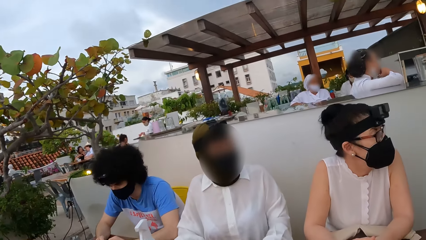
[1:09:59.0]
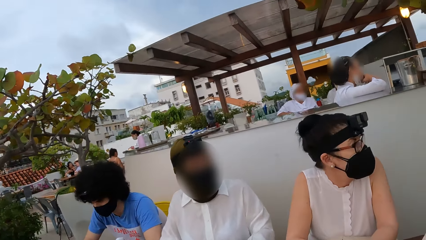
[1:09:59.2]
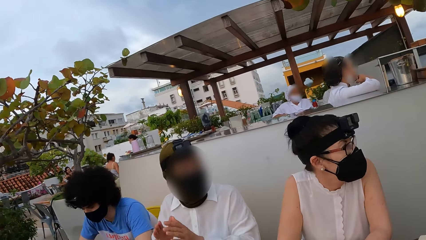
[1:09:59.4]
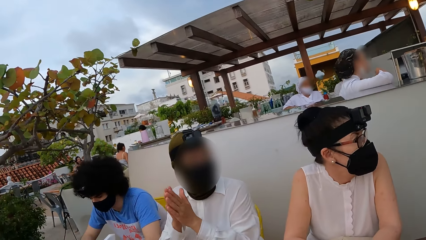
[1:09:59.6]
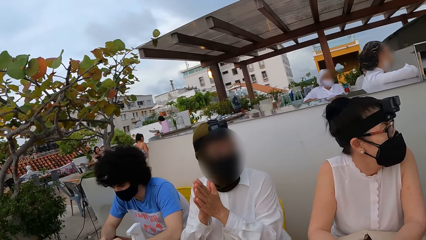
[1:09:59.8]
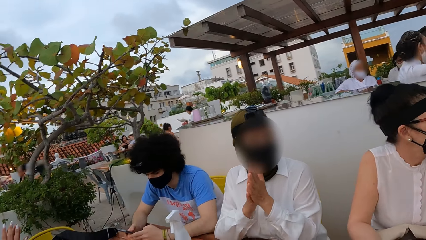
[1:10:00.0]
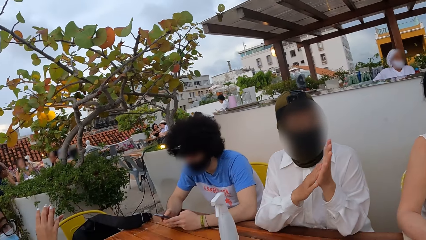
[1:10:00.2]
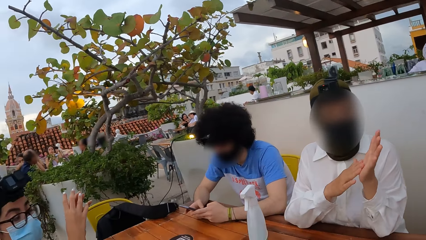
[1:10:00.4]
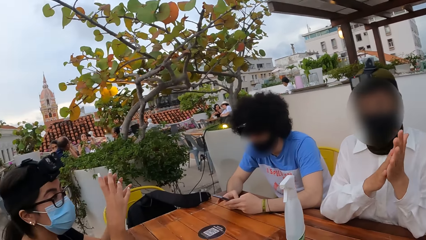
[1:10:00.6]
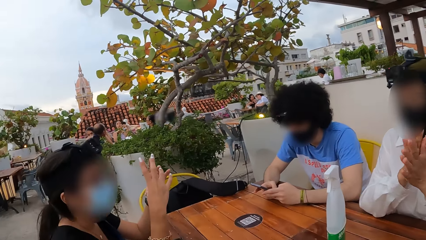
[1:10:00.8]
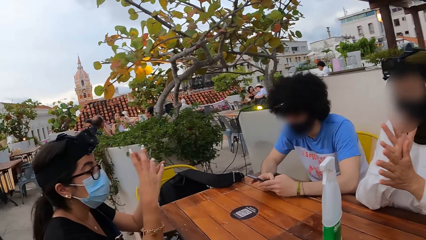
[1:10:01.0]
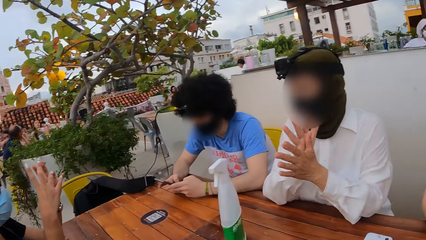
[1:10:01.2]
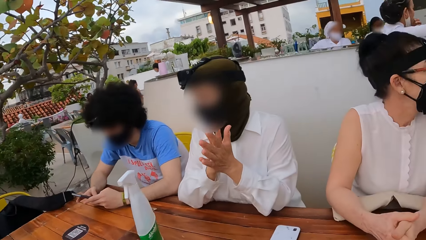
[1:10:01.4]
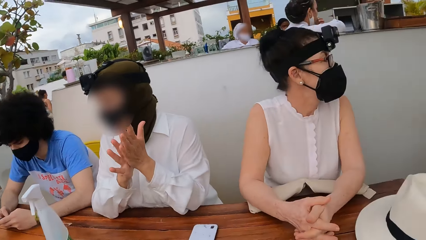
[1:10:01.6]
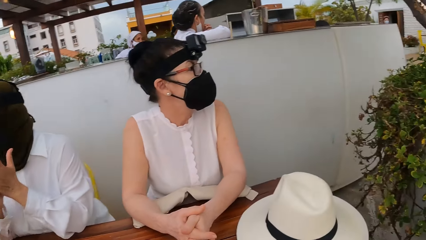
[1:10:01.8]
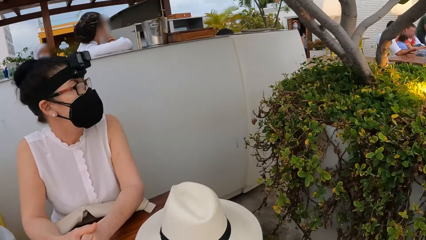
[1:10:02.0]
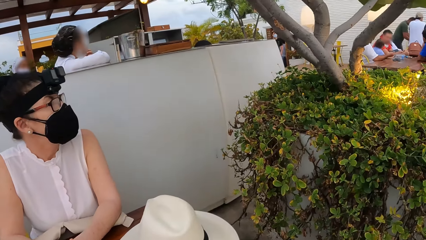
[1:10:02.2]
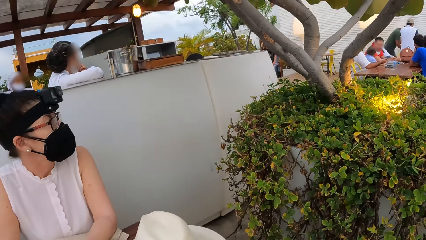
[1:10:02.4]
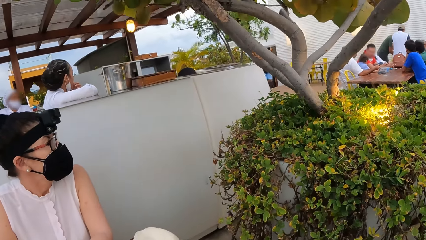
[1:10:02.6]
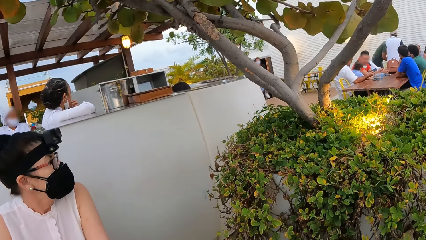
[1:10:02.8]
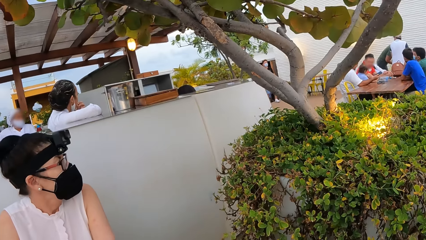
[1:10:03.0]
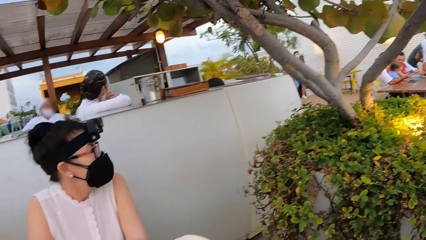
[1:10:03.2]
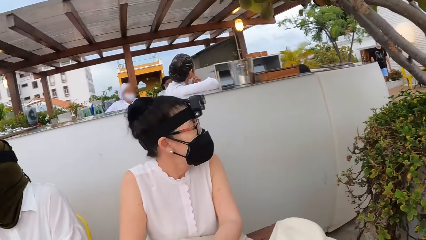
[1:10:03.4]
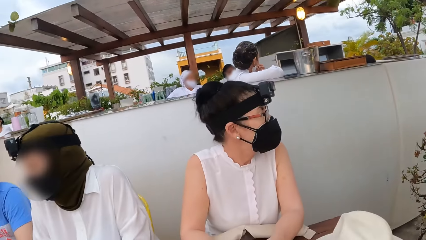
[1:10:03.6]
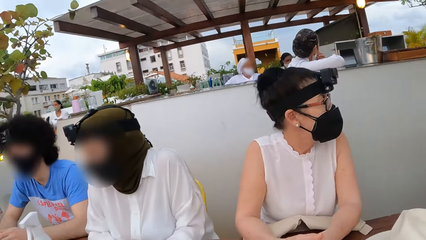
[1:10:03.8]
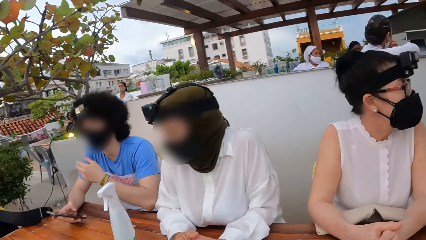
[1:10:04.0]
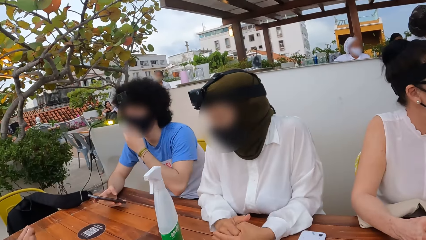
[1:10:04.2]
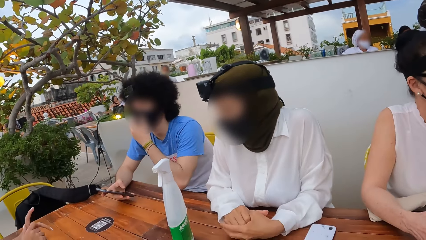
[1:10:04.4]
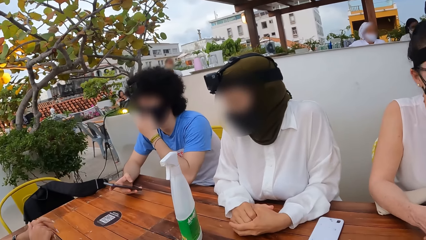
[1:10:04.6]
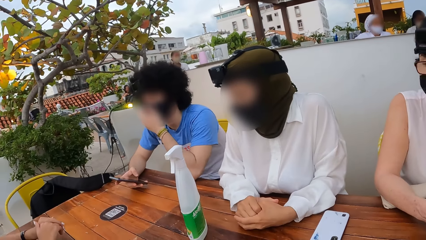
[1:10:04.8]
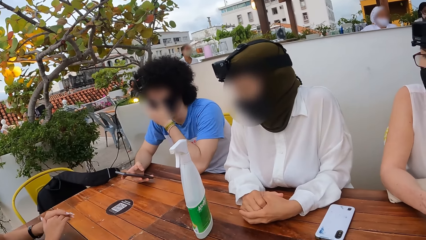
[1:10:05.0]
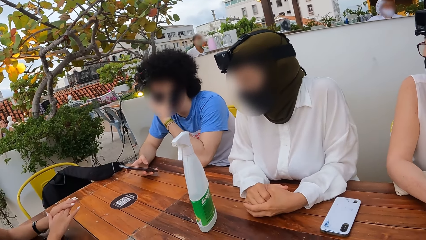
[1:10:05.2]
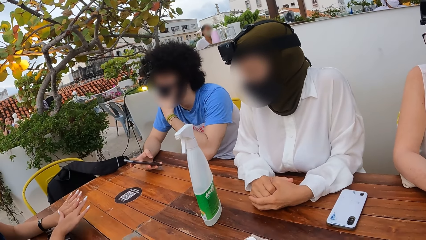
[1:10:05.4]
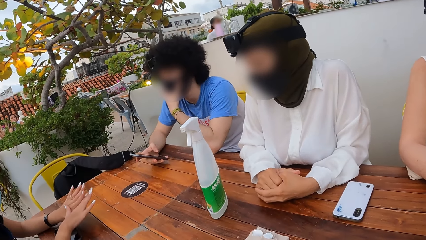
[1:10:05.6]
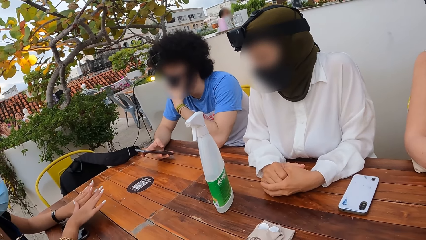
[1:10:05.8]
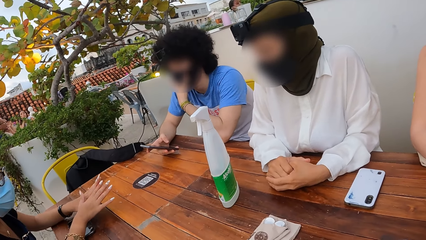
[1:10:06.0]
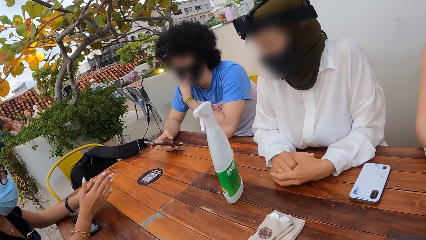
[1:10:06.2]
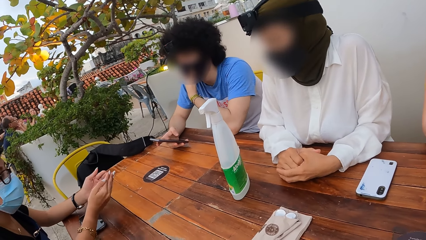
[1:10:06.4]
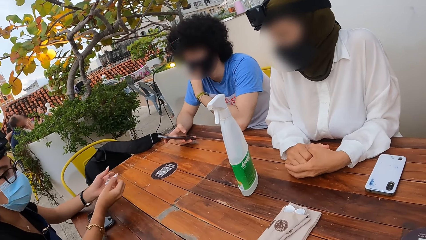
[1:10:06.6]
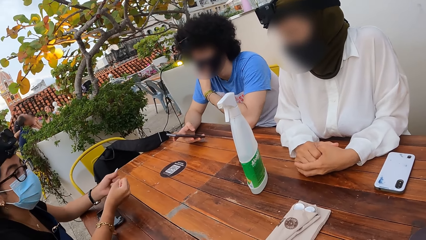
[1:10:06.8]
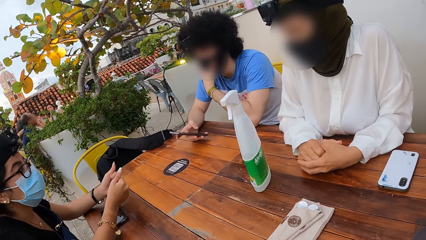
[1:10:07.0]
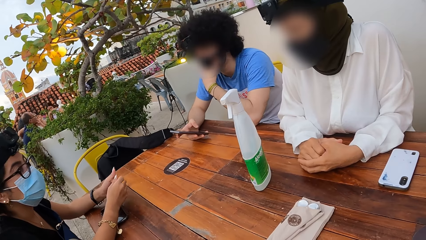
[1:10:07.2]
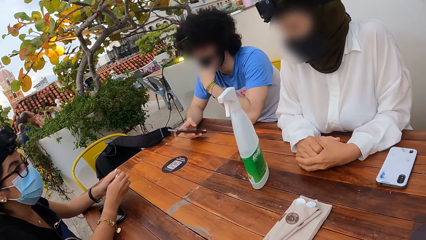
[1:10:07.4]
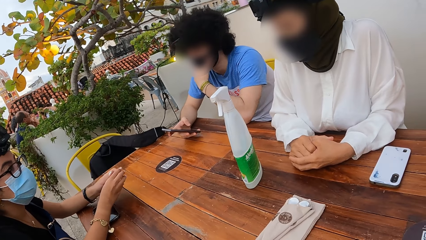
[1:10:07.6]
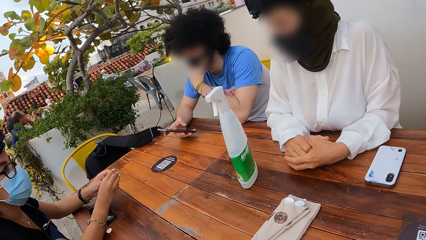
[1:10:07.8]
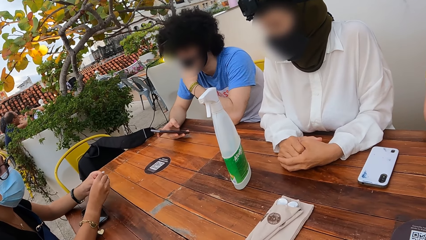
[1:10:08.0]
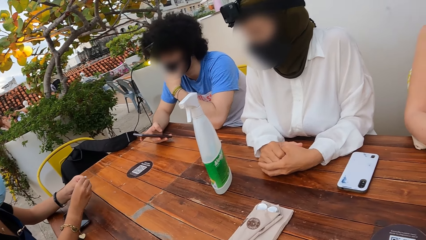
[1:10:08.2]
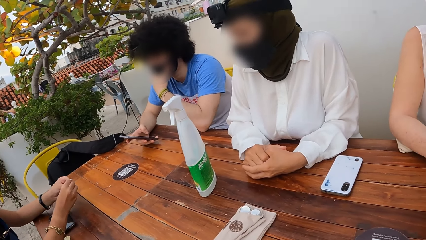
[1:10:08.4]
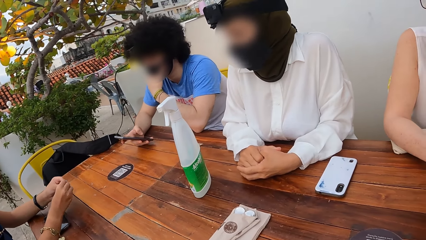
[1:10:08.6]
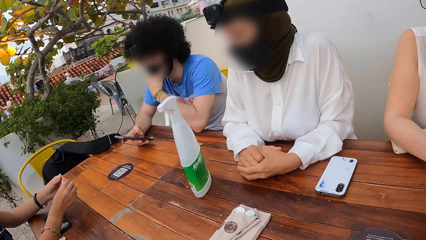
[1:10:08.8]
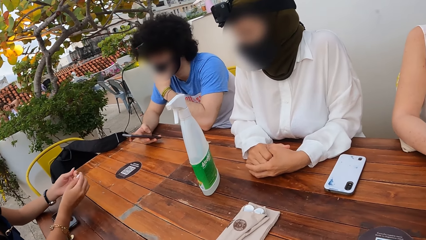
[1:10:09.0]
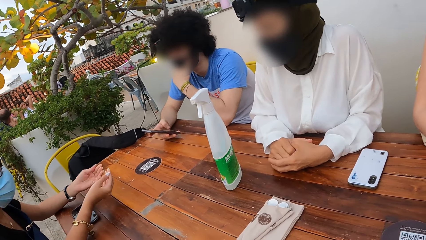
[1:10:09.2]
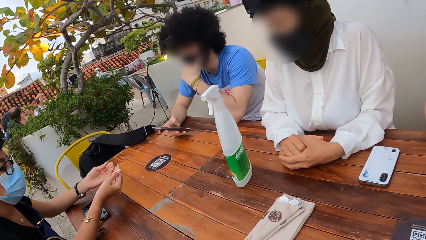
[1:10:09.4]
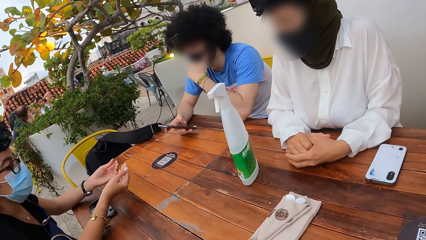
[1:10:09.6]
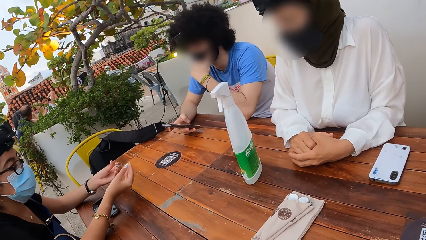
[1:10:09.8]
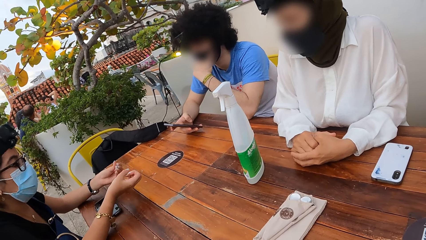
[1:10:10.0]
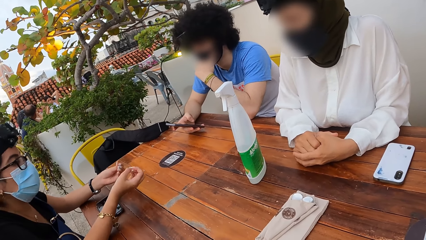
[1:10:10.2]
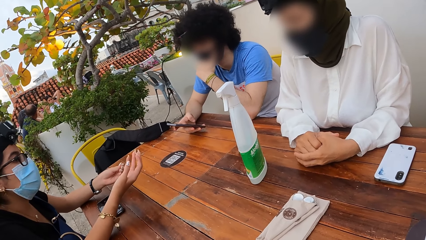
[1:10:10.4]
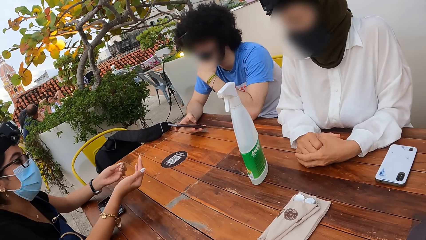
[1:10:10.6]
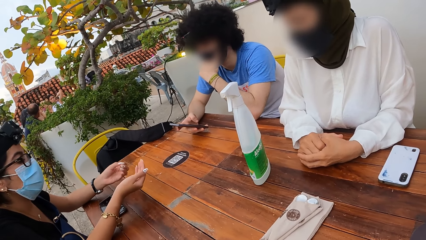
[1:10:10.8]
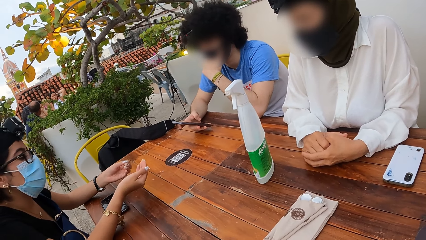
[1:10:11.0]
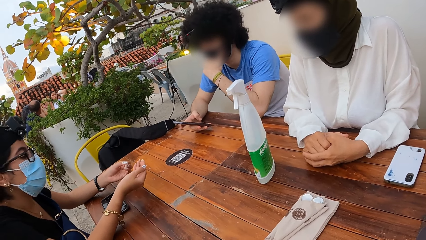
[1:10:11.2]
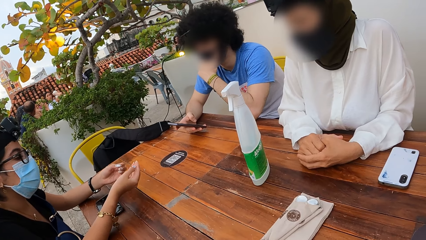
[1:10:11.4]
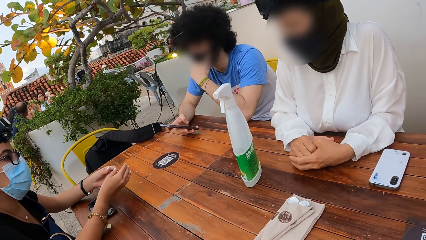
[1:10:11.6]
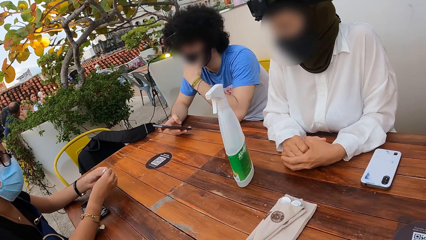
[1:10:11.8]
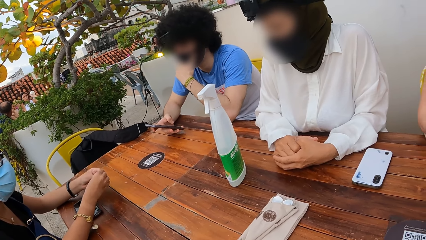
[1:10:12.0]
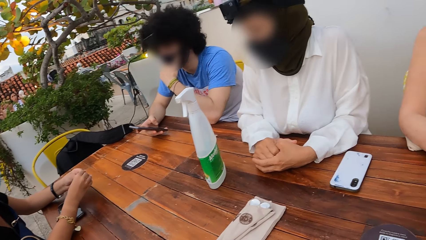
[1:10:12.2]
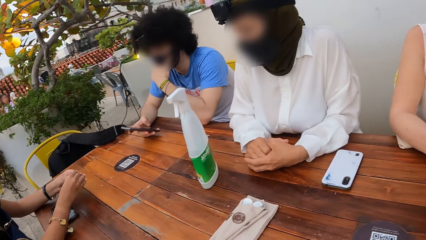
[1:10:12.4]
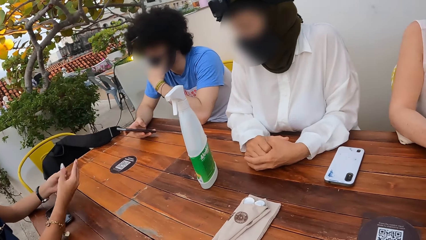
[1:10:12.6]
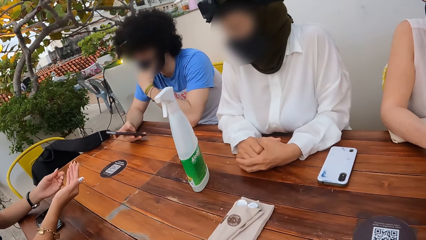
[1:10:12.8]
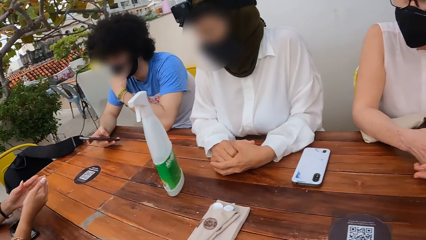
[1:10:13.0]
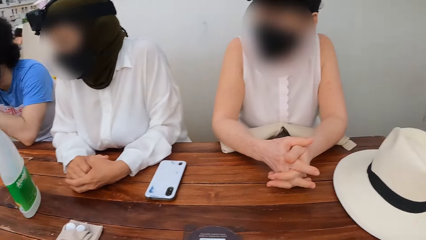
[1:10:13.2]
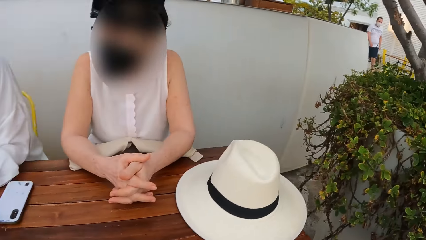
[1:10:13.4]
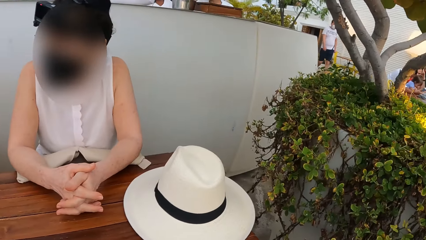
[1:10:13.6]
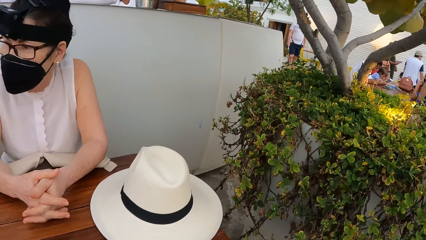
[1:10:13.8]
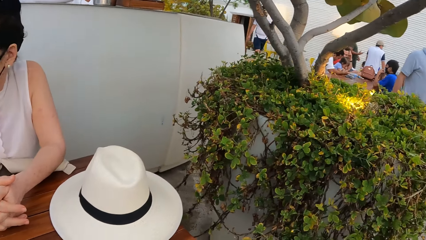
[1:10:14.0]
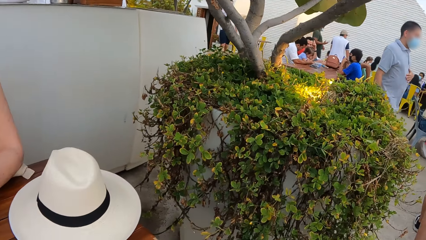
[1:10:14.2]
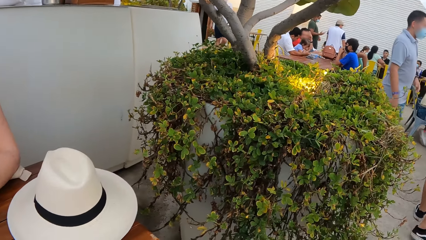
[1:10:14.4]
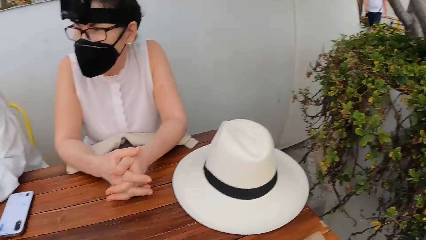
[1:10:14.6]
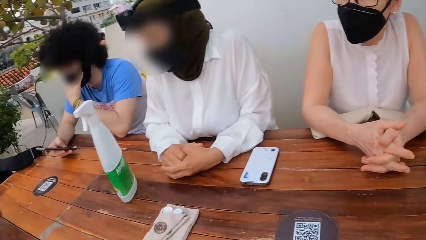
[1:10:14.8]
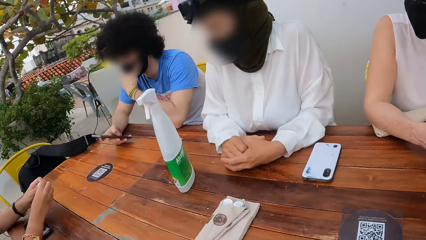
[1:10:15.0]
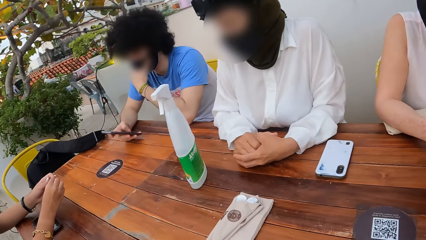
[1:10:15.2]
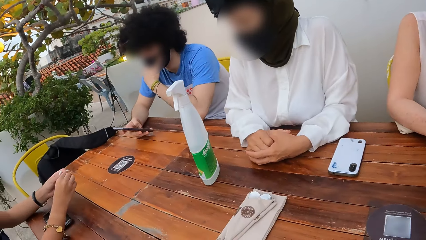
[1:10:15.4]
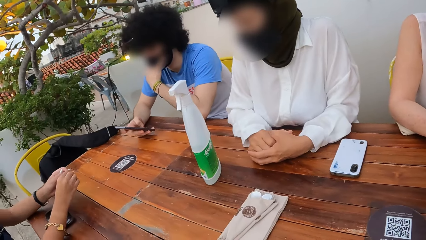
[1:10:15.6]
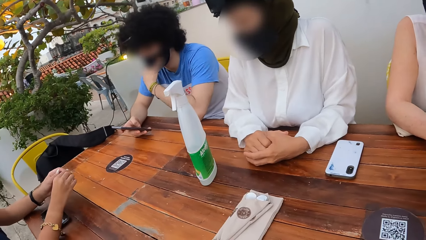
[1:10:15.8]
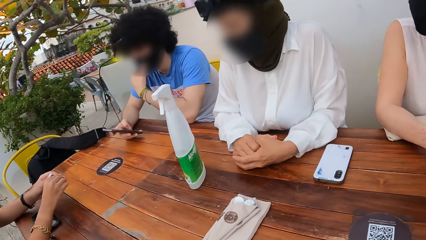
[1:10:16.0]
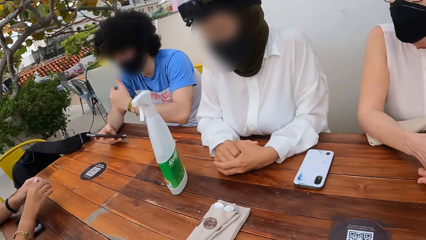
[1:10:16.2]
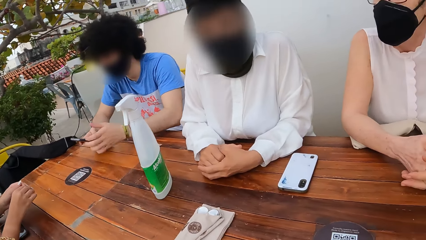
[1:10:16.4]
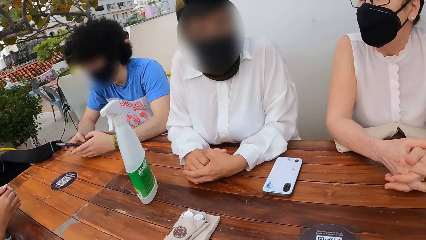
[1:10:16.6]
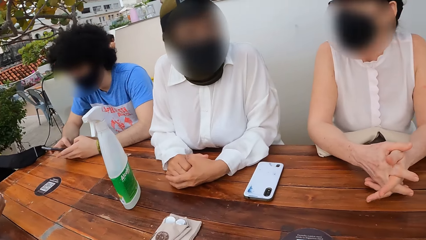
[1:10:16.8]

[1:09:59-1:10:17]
A woman claps her hands. A lady rubs her hands. The camera wearer looks around a restaurant. Another woman touches her mask. Another woman makes a hand gesture. A man adjusts his mask. The lady interacts with another lady. The camera wearer looks around the restaurant. The first lady interacts with the other lady. The camera wearer looks around the restaurant.
